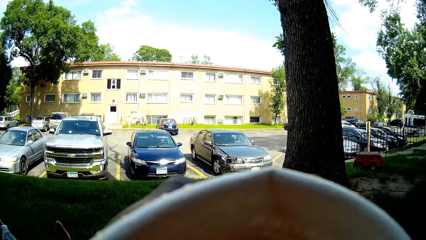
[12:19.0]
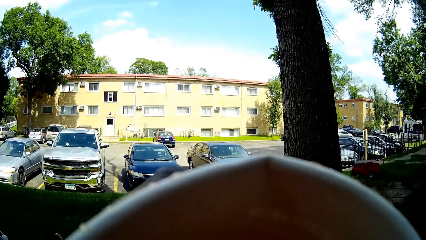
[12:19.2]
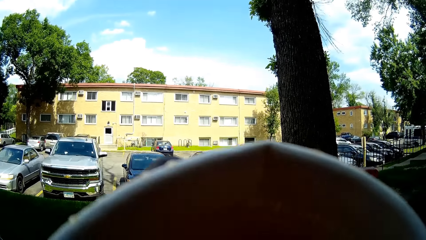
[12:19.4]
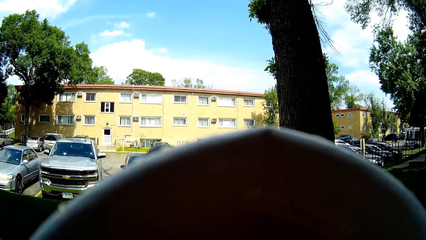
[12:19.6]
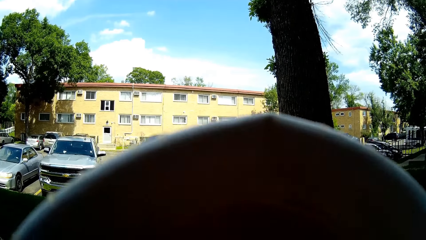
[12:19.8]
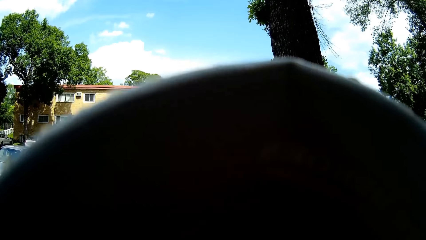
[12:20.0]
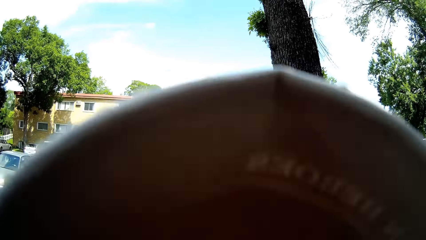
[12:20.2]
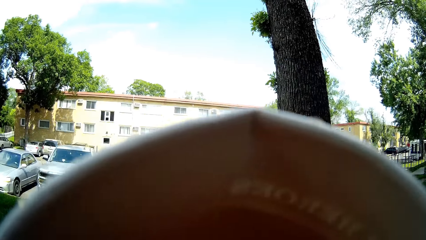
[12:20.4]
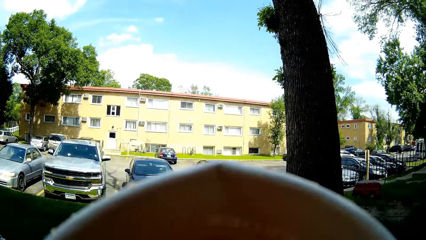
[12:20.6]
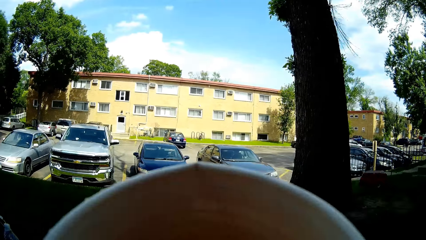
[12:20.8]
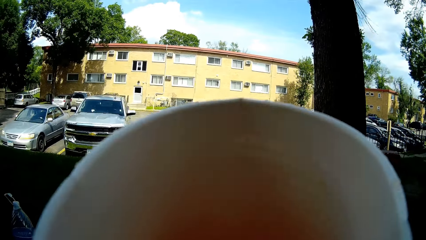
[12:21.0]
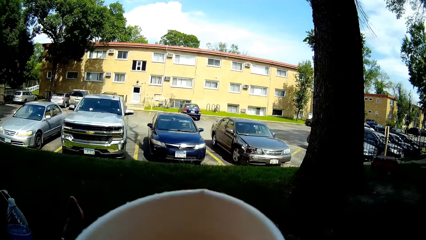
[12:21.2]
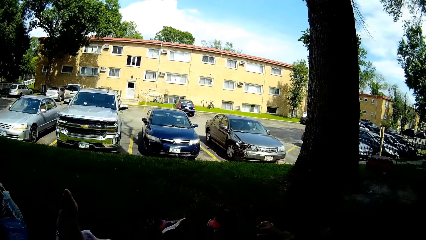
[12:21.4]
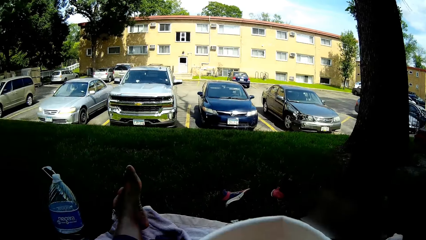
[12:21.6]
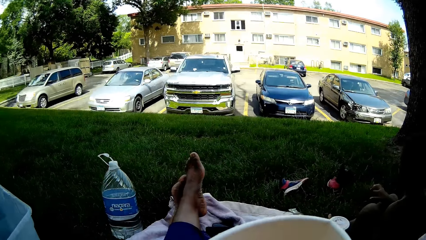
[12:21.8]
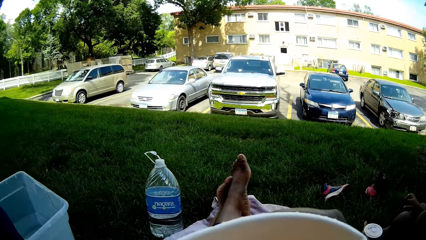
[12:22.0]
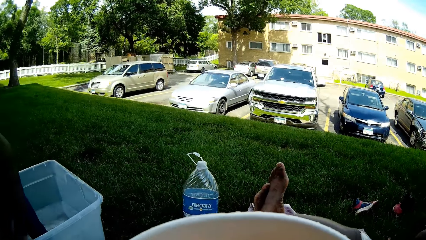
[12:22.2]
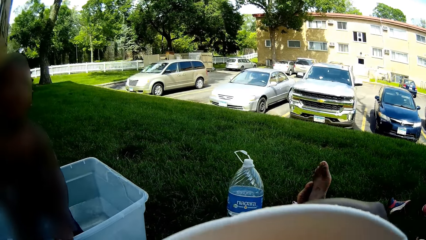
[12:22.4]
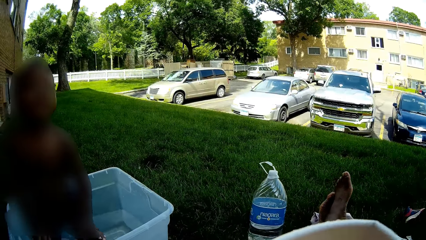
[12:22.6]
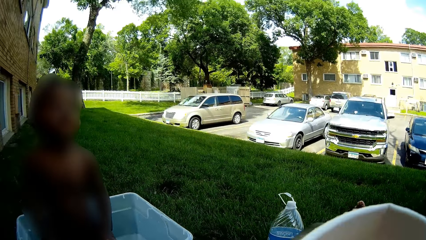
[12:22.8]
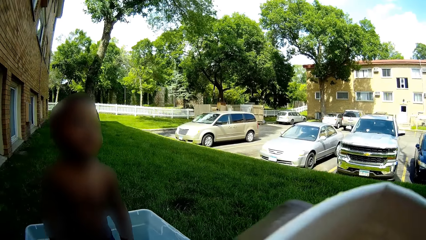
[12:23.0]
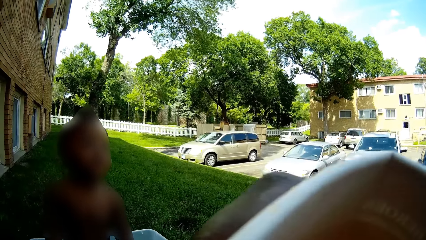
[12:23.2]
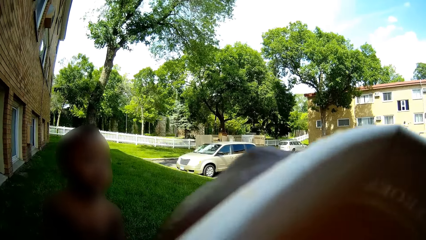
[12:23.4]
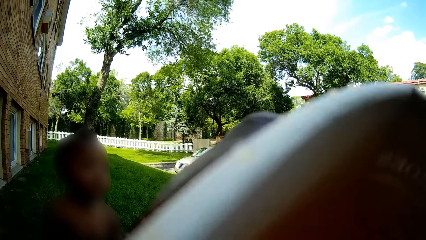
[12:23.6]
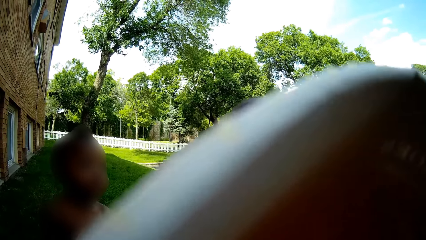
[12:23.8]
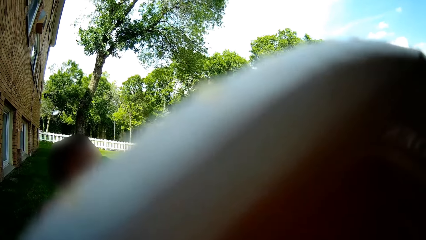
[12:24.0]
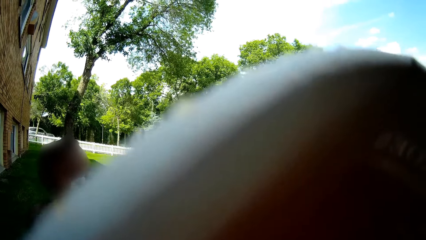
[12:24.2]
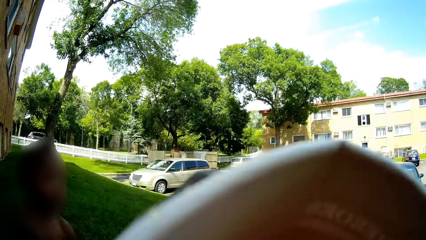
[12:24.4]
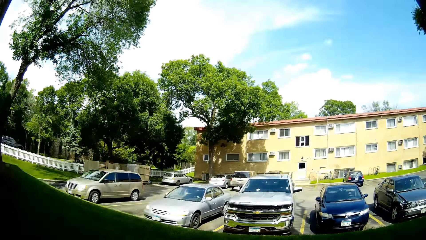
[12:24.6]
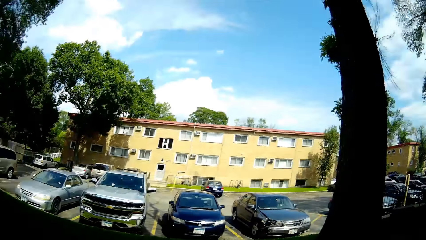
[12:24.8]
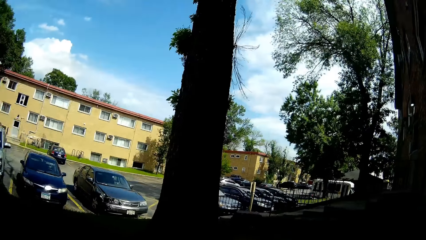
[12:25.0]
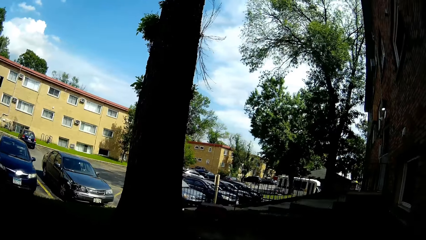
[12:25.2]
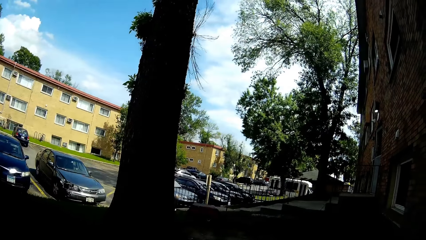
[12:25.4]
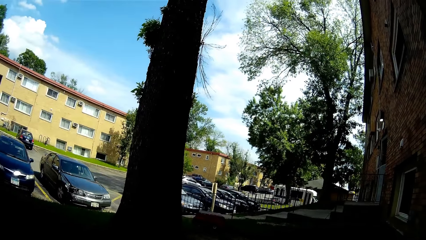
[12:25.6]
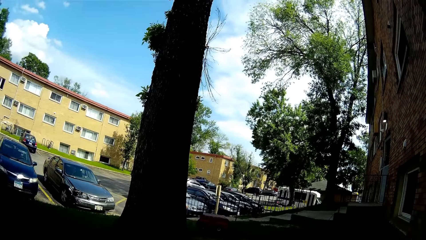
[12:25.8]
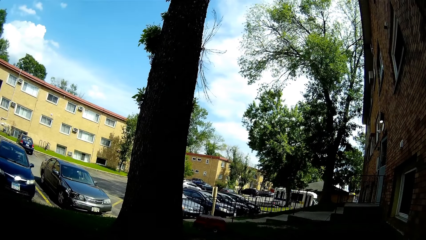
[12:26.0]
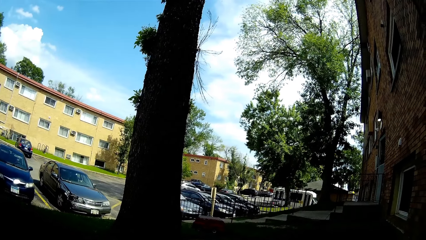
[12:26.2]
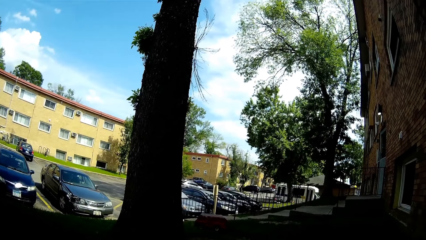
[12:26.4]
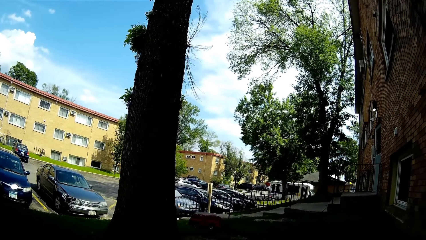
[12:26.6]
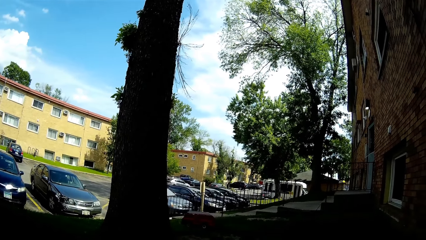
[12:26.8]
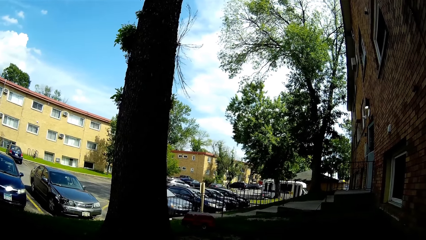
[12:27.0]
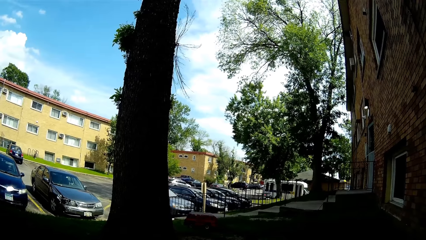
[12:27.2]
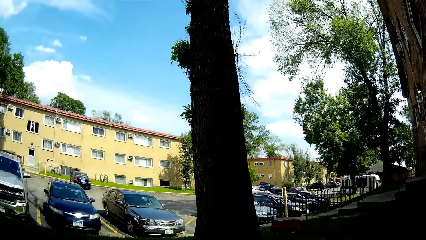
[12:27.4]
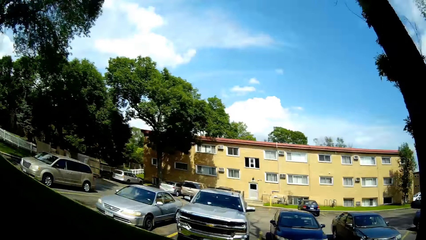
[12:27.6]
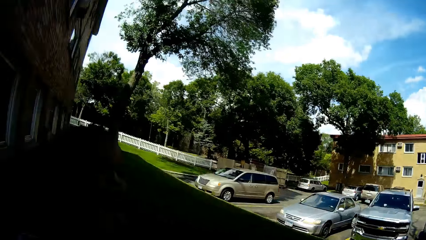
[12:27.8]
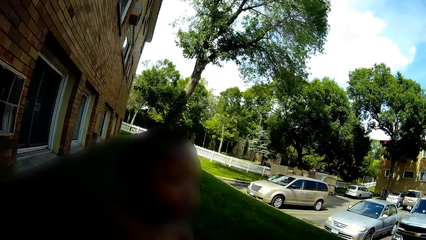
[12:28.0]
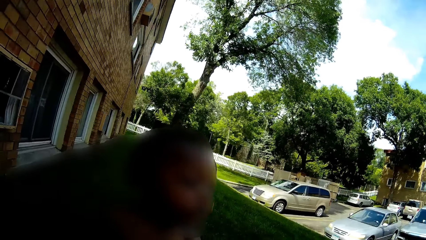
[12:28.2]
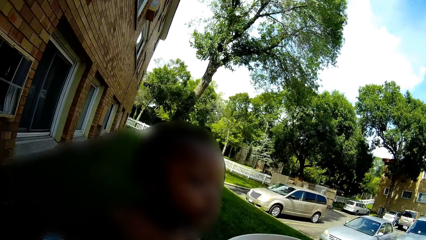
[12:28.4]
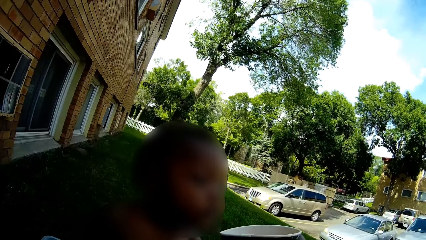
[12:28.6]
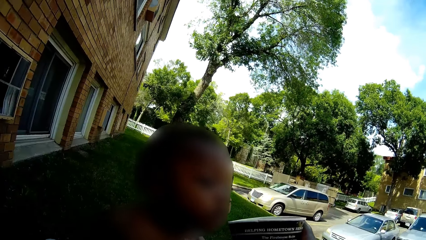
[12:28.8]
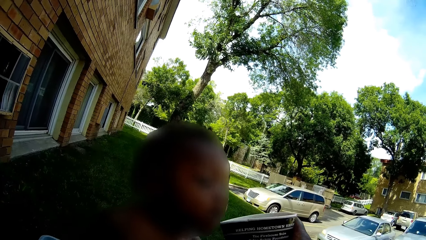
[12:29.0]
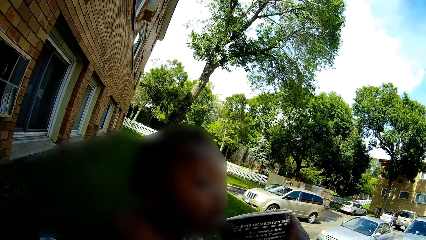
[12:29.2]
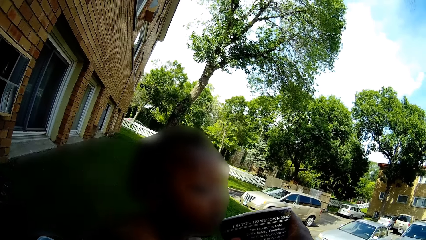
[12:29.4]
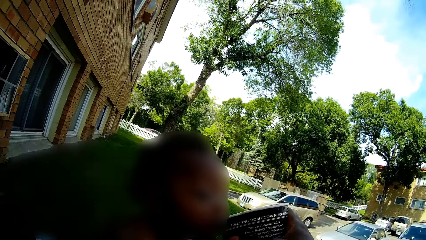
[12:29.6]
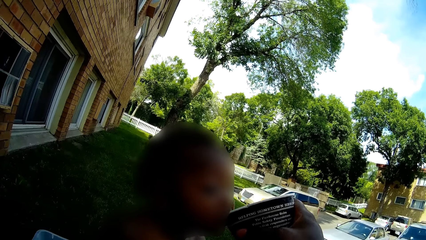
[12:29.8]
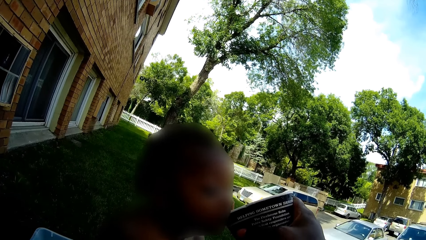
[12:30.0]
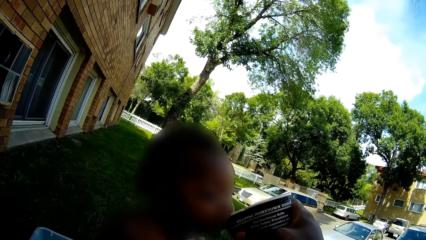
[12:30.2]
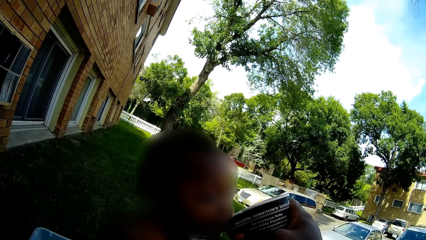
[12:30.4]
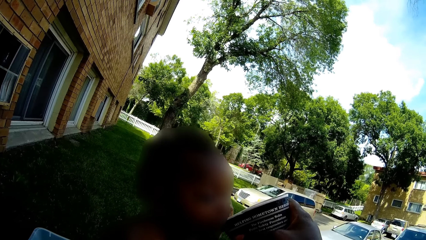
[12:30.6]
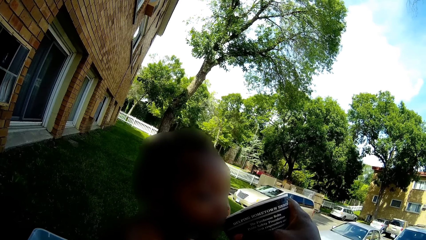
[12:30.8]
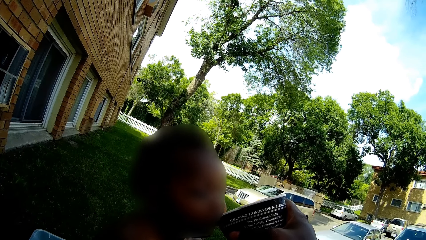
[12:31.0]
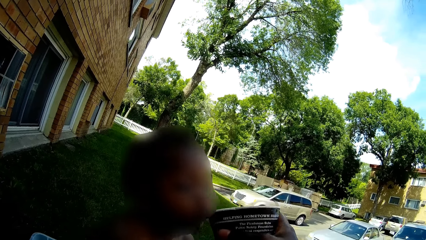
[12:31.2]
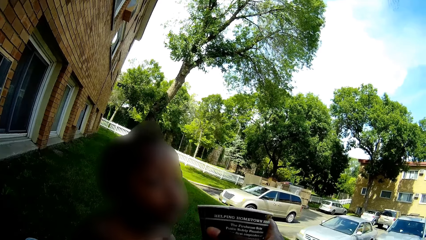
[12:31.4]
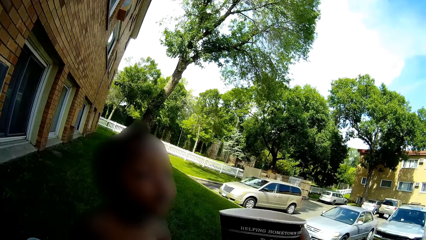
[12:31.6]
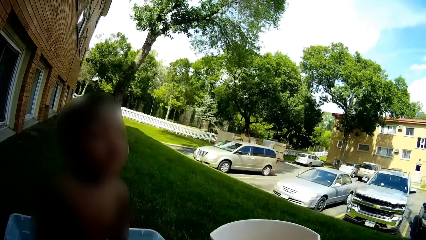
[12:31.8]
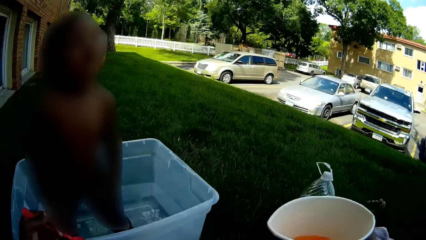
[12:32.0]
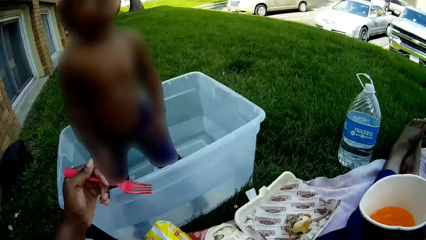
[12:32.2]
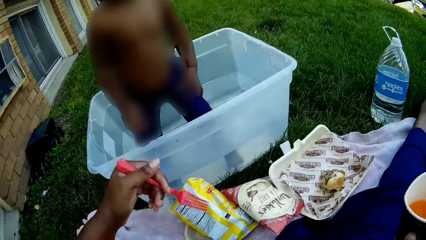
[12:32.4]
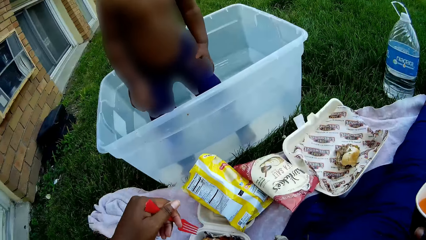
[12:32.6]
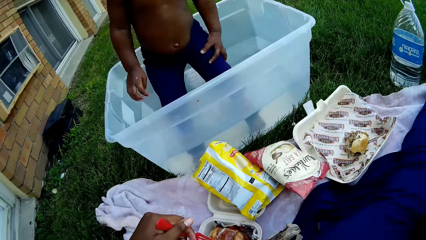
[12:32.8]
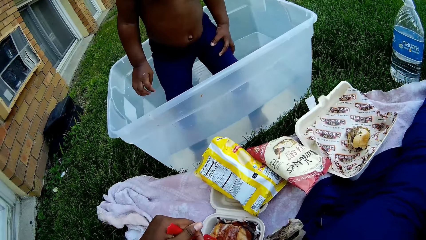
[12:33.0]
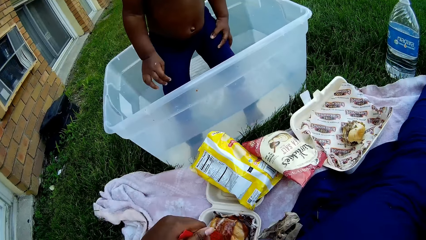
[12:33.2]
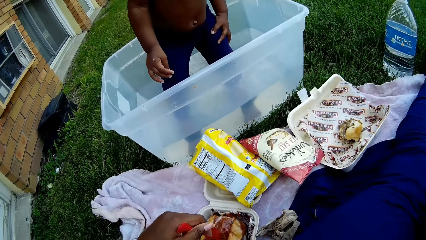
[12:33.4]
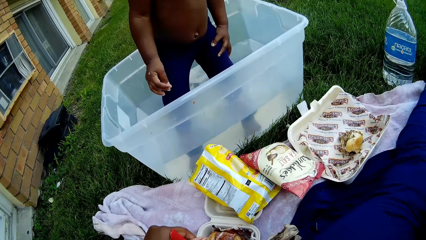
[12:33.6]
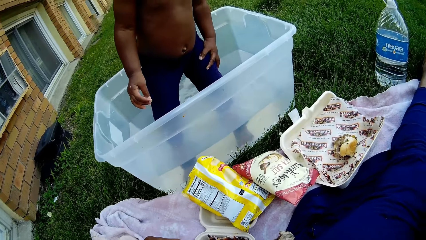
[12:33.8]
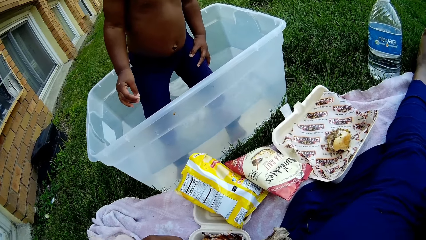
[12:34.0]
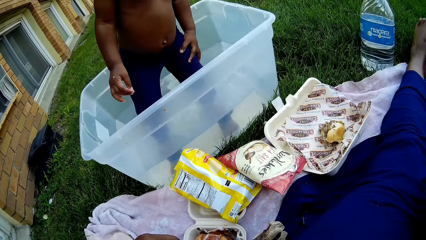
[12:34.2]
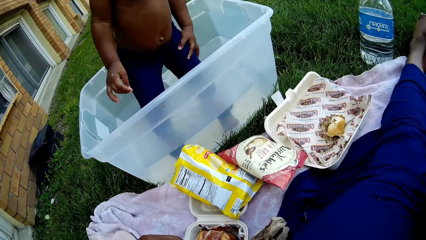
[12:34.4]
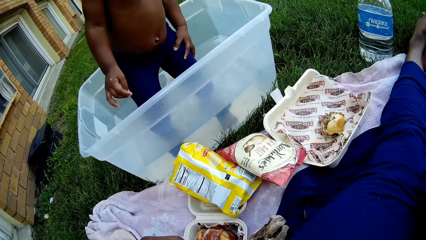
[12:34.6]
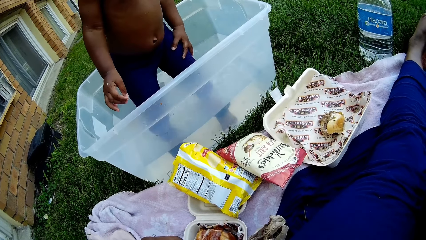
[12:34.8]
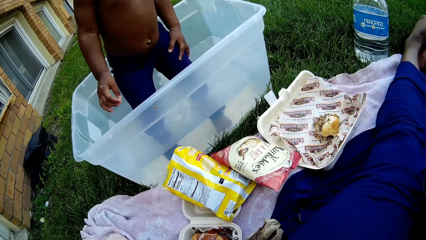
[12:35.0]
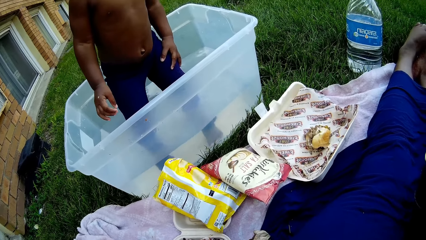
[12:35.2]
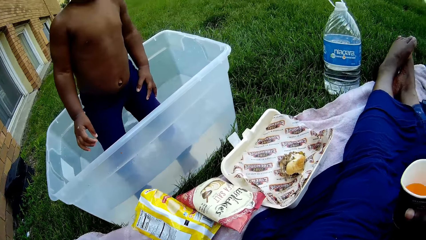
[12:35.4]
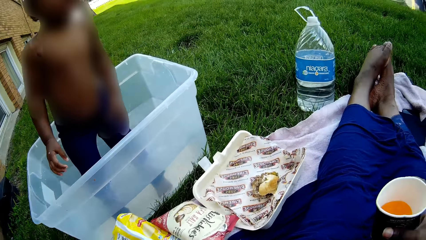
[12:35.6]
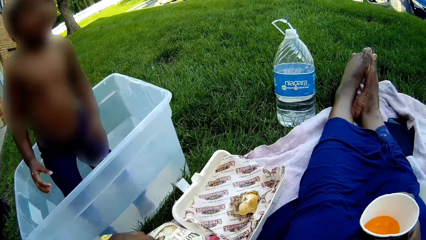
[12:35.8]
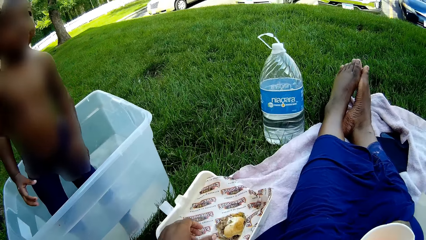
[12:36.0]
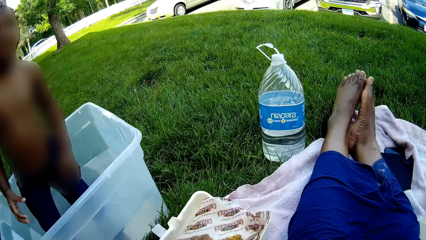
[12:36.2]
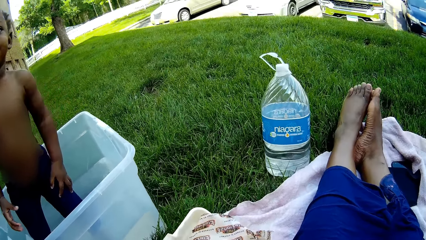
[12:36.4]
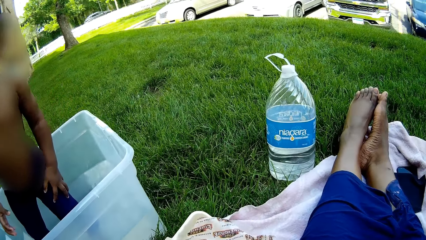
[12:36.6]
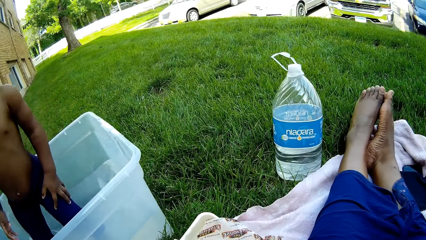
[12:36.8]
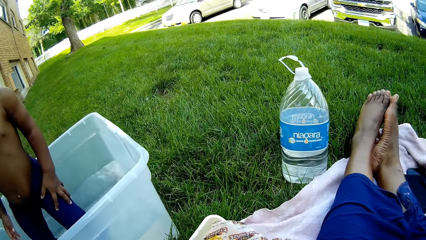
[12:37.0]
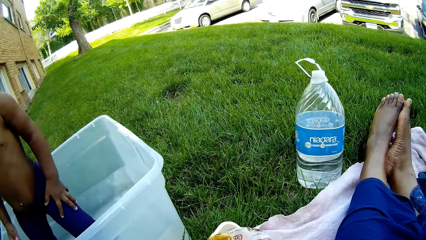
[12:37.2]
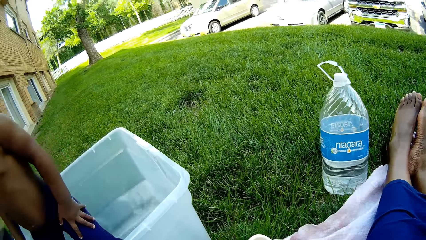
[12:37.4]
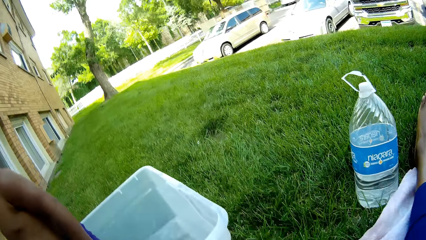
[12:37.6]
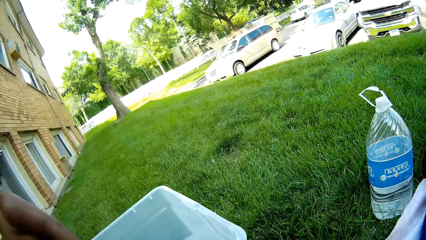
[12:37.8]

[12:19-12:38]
A boy talks with the camera wearer. The camera wearer drinks juice. She looks around the open field. She feeds the boy the drink in the cup with her right hand. She talks with the boy. She puts the fork in her left hand into the food pack on the picnic cloth. She looks around the open field. She picks the burger from the food pack with her left hand.
